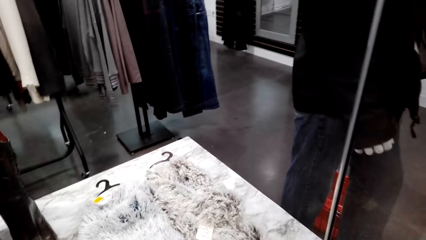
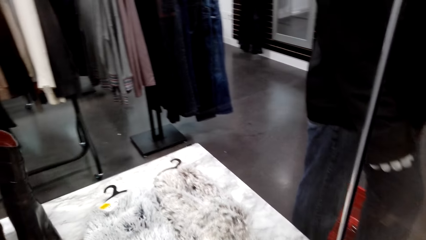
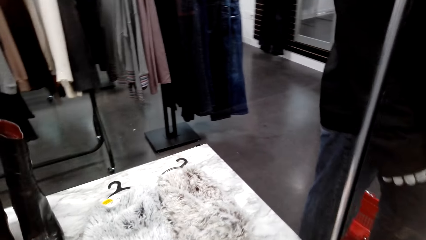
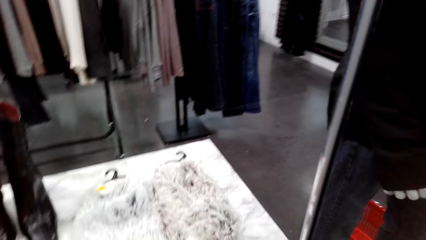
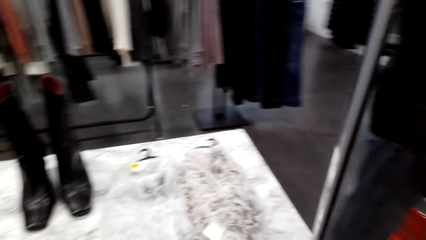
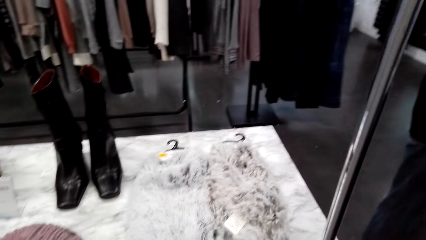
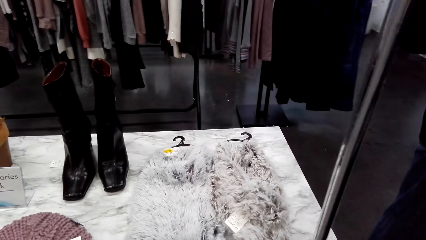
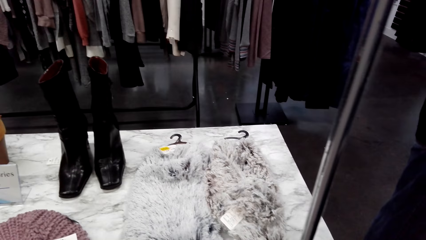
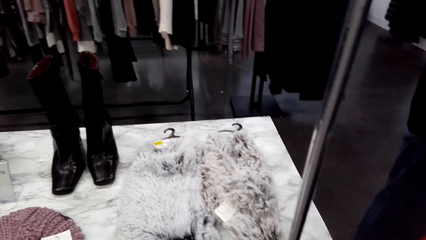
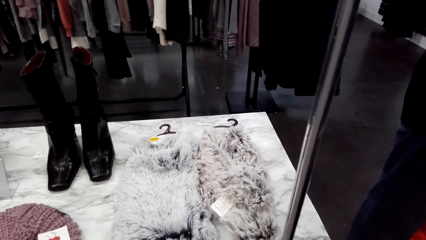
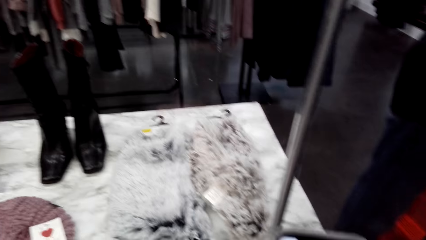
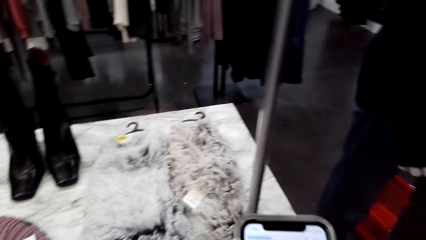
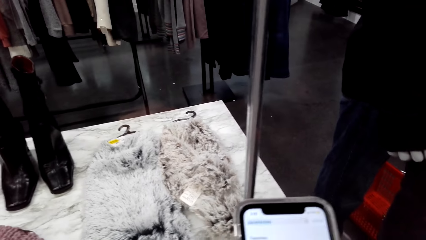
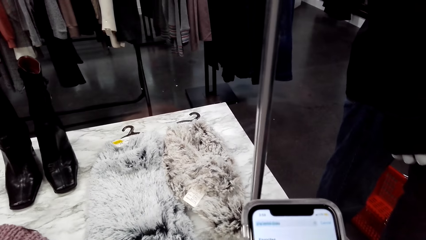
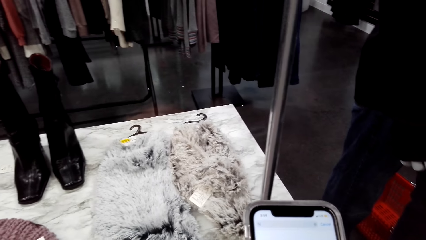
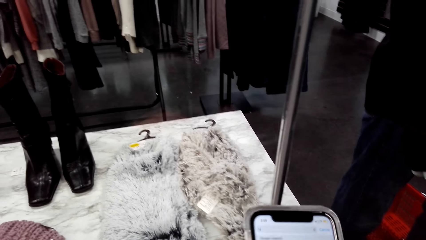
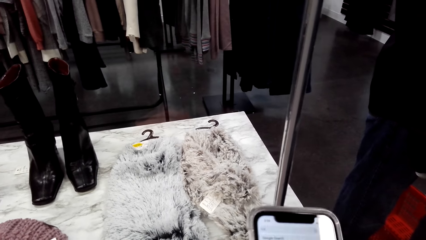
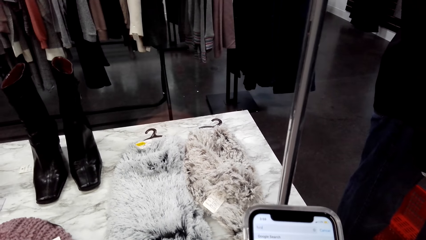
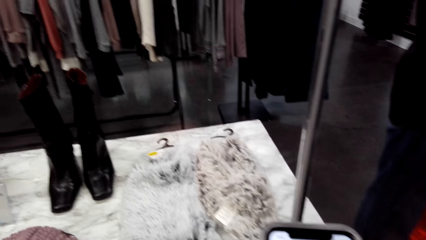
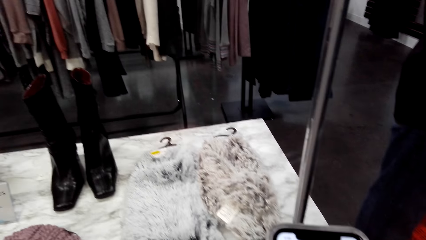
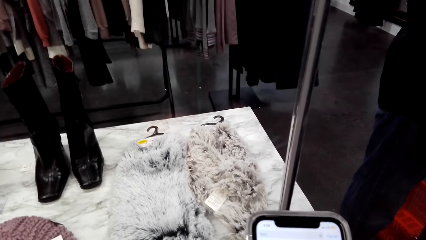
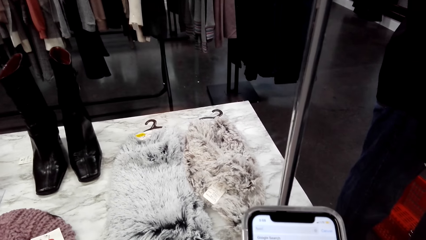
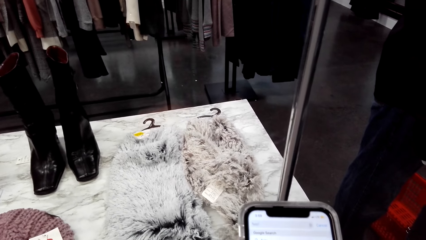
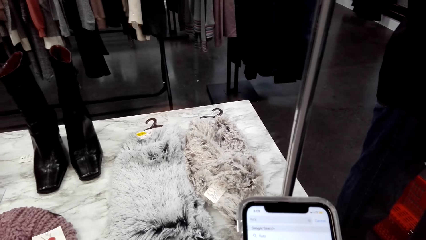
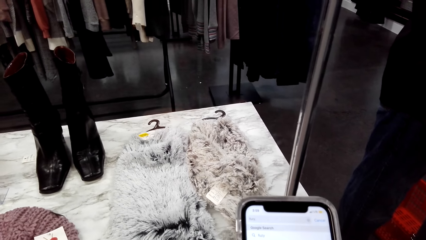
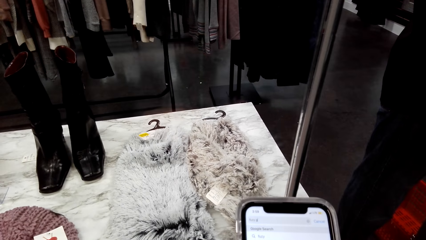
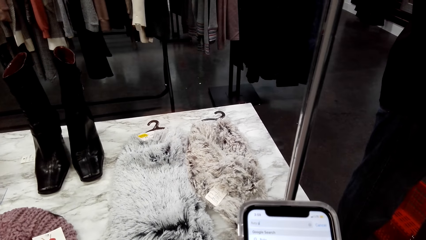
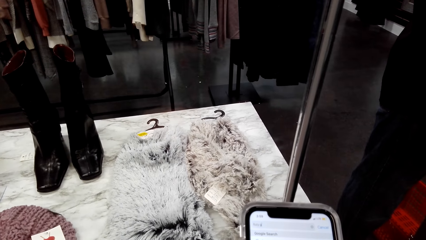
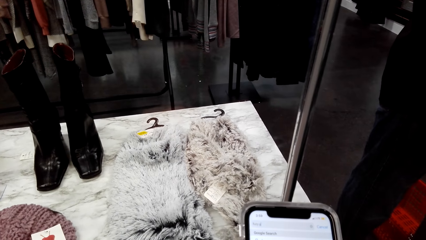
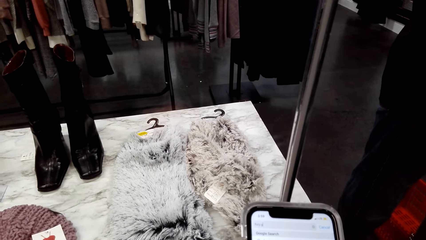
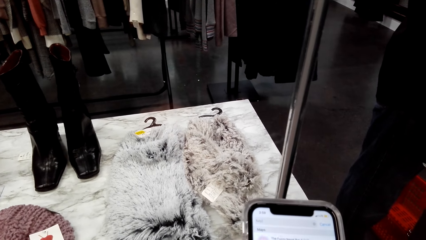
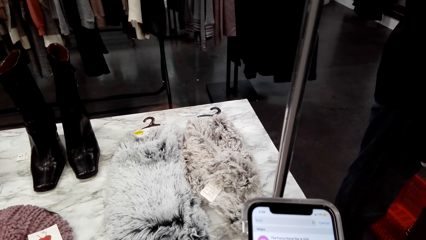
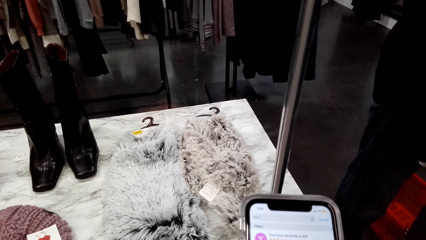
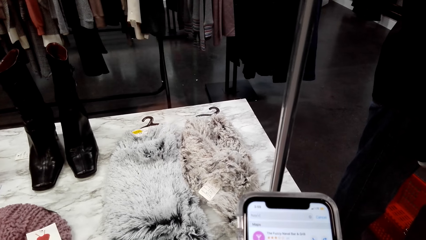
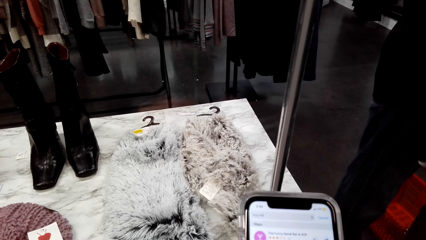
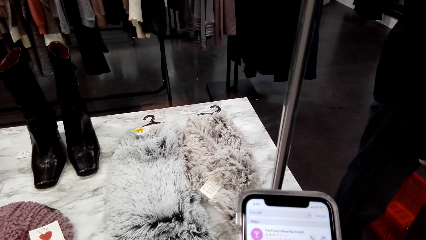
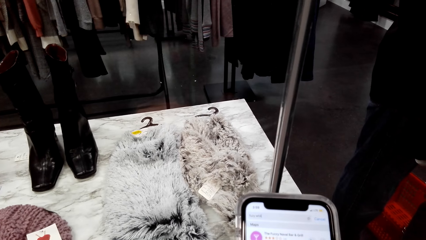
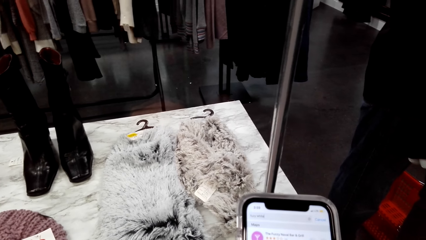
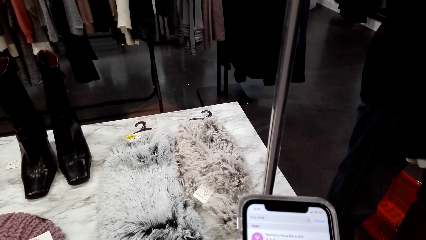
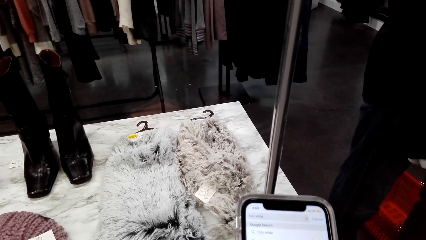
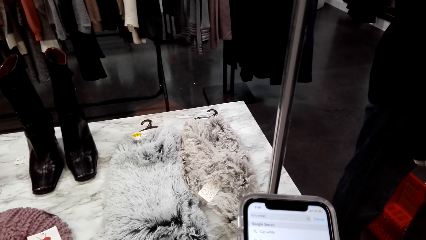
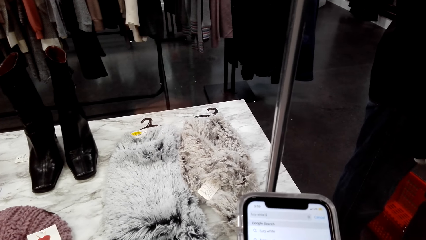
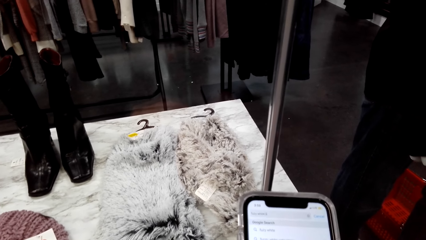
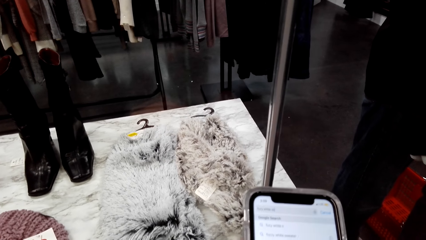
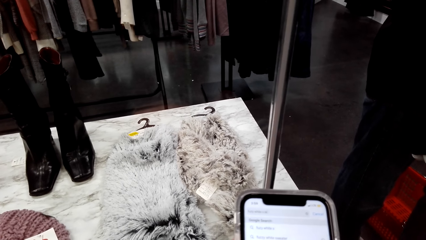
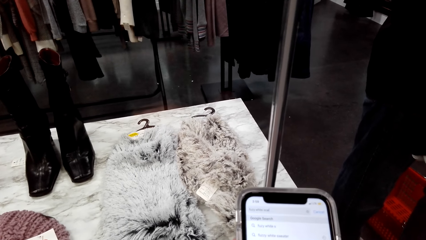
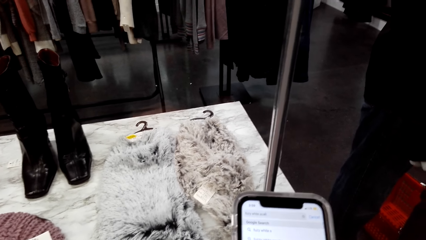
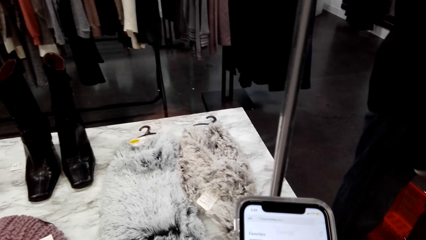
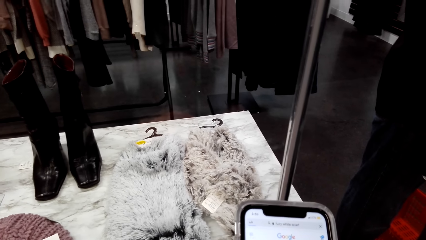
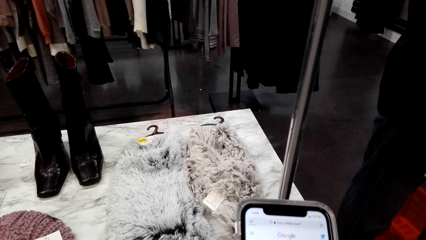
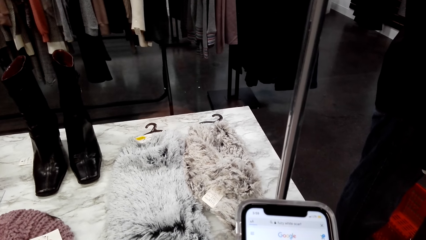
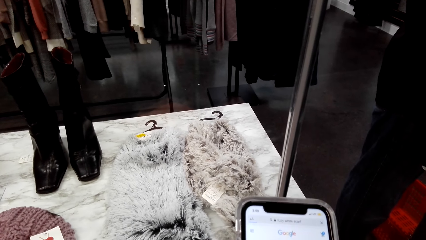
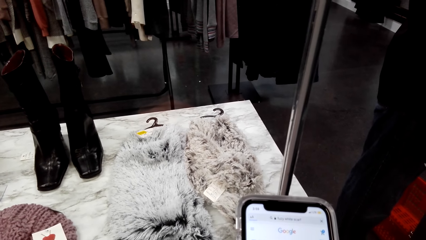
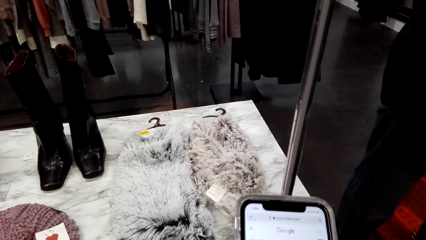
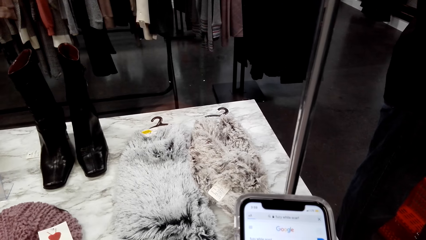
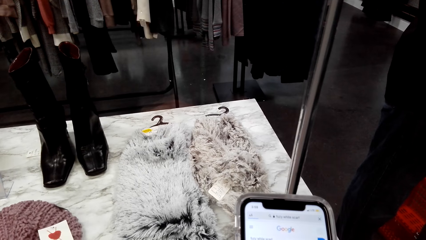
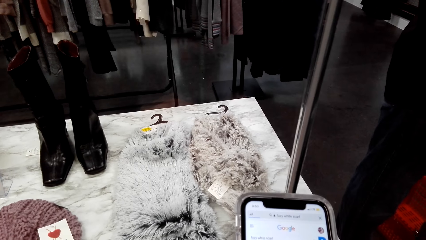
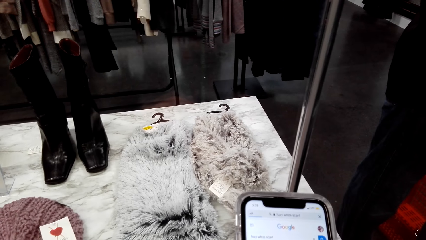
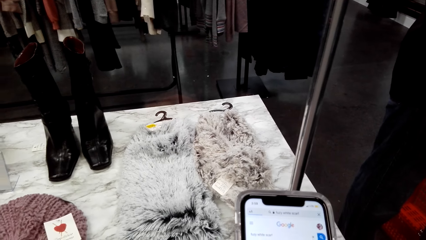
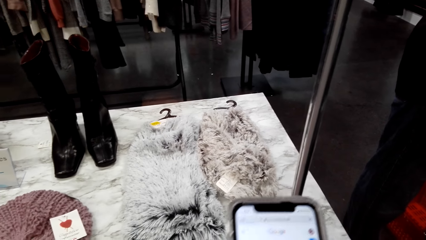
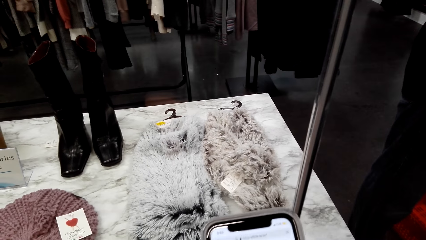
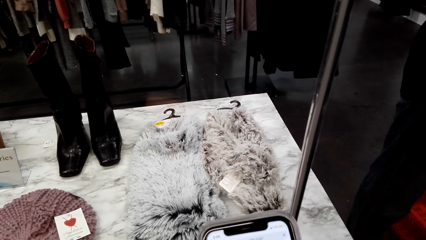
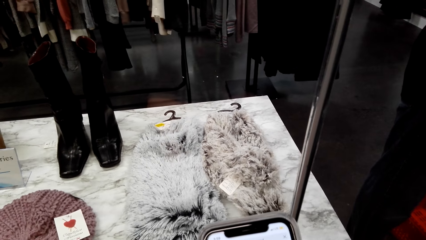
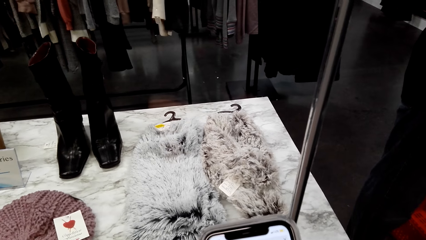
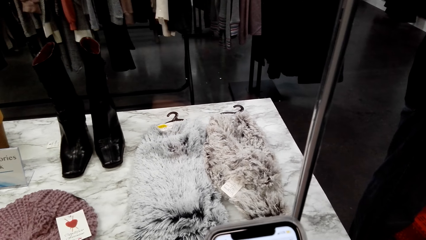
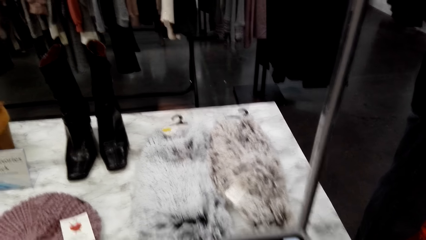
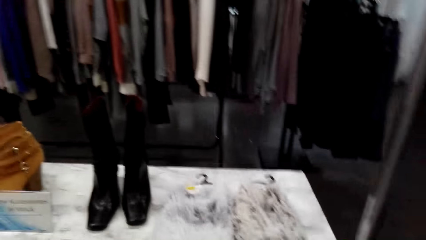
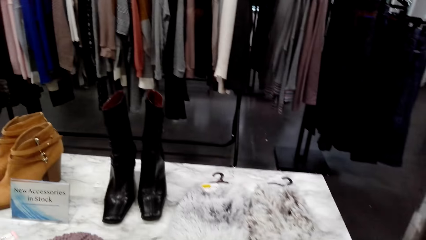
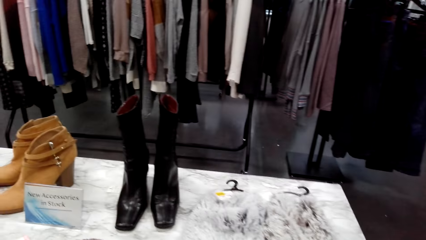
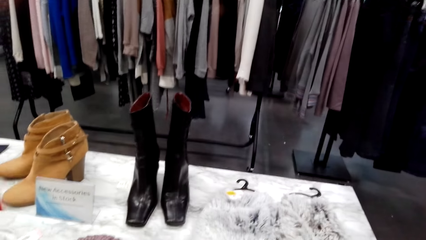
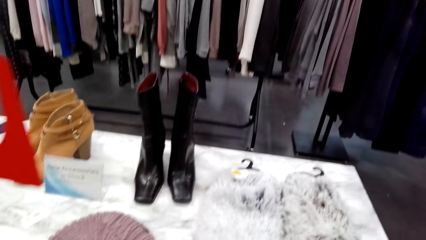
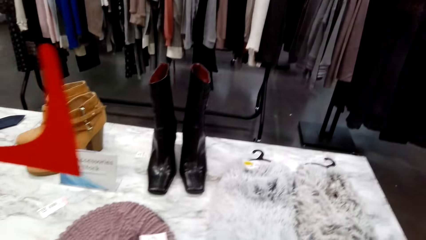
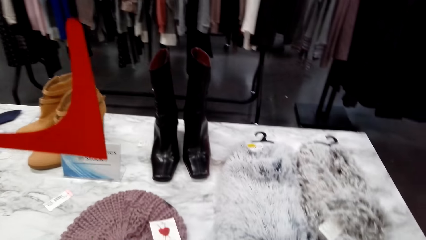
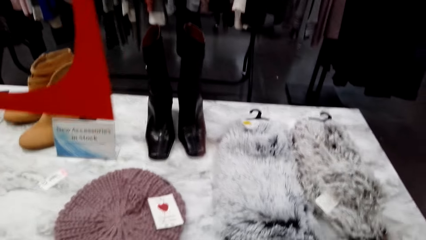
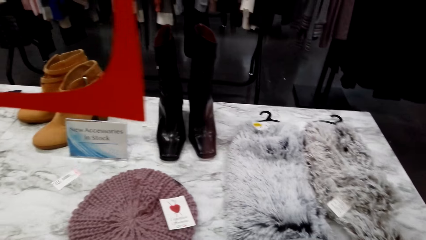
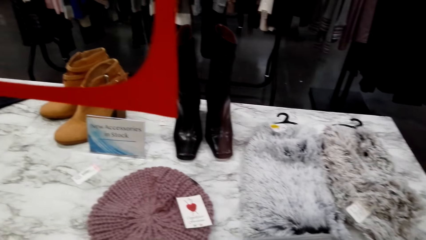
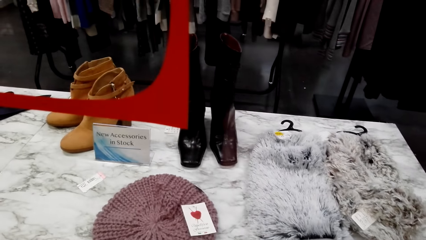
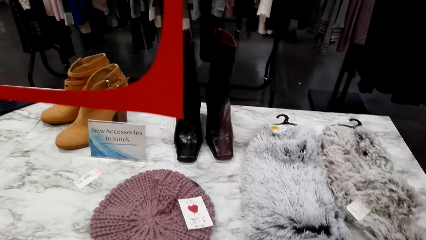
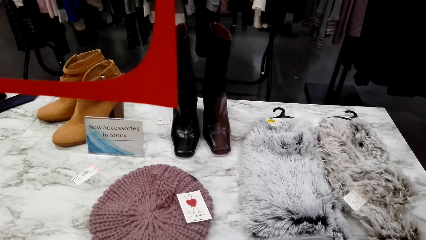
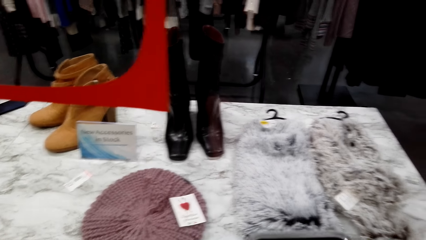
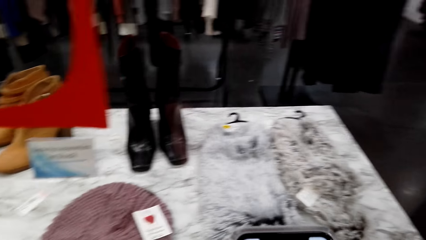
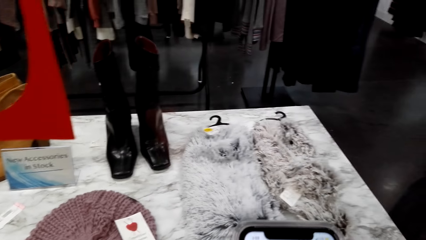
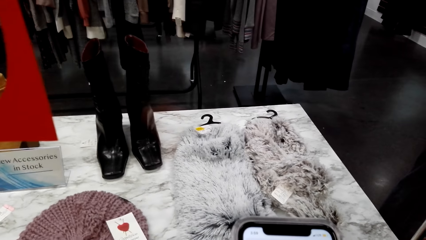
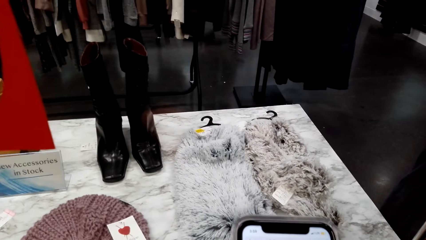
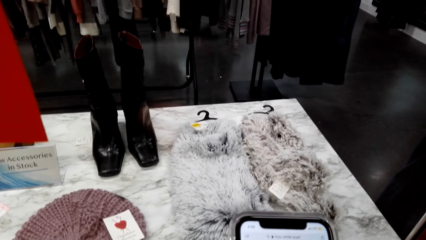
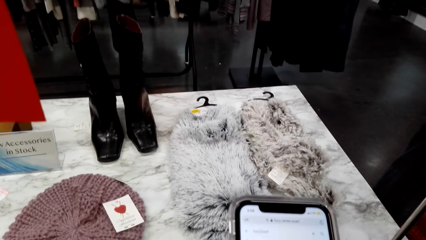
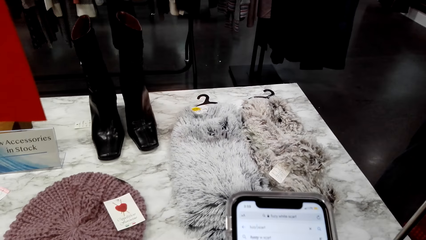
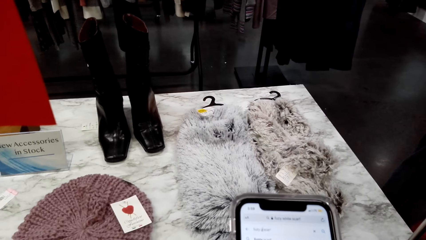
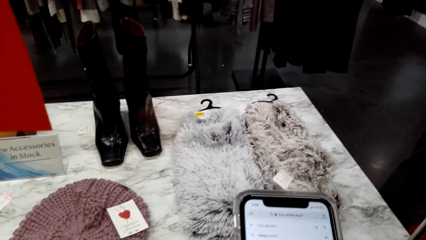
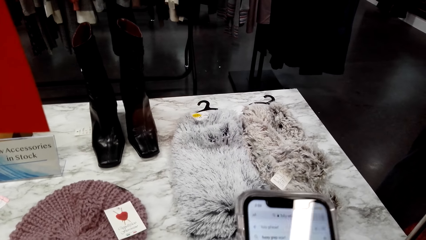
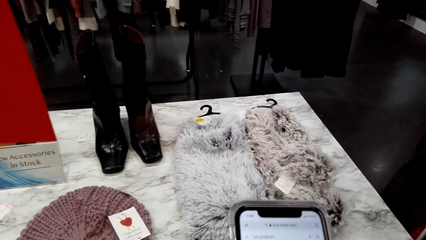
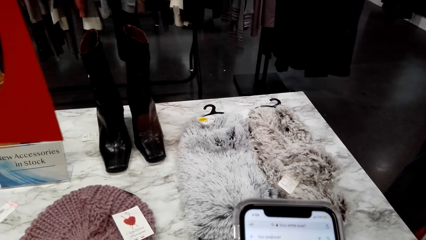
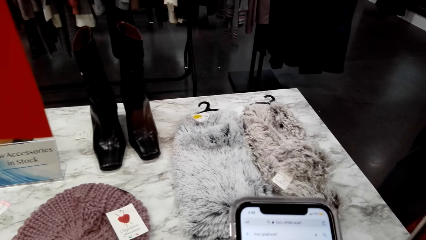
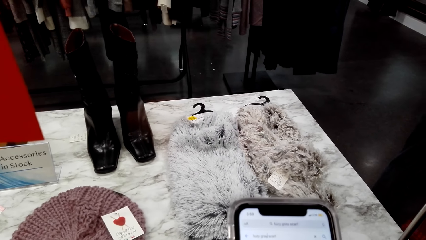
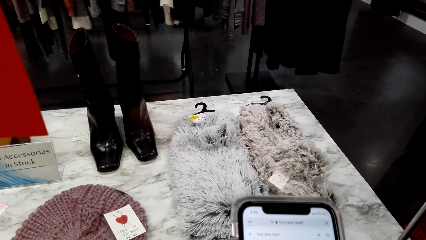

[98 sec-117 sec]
The camera wearer looks around a room. She operates a phone with her hands. She looks around the room. She operates the phone with her hands.
